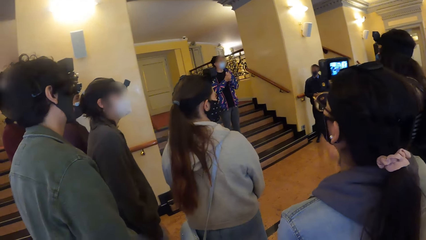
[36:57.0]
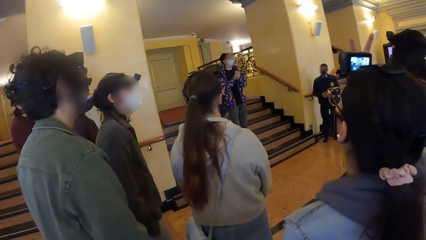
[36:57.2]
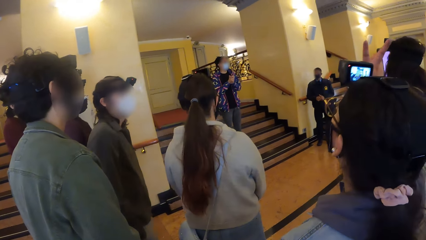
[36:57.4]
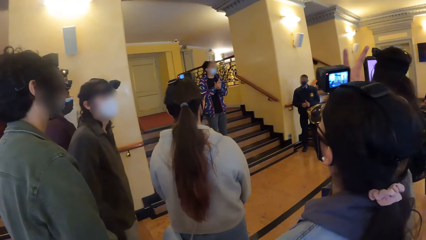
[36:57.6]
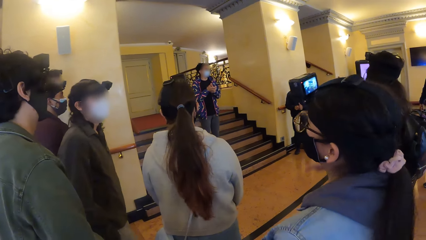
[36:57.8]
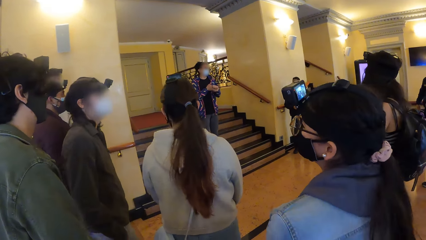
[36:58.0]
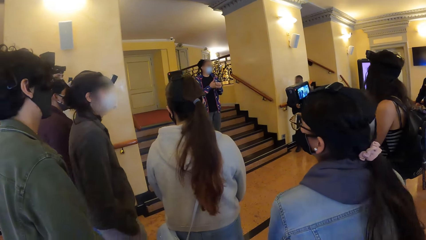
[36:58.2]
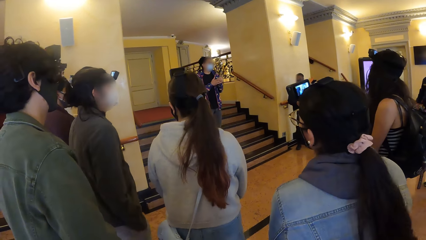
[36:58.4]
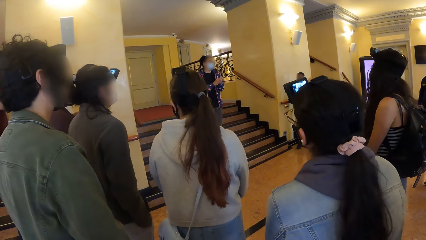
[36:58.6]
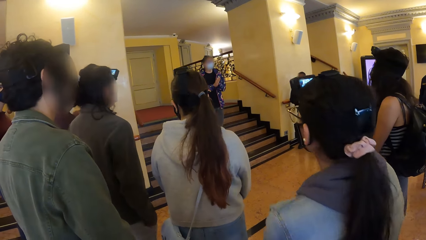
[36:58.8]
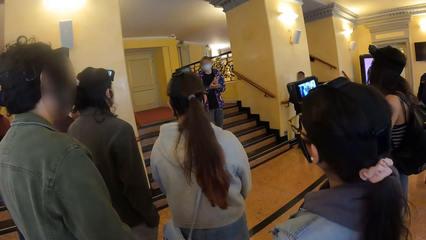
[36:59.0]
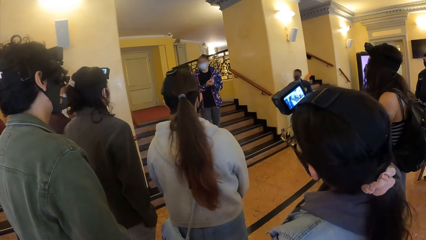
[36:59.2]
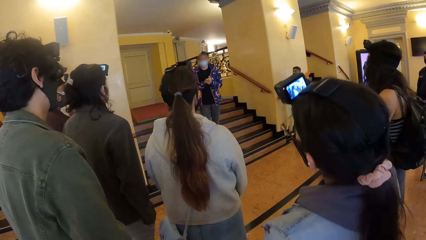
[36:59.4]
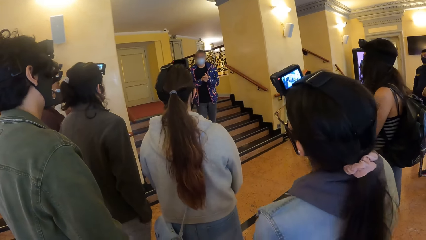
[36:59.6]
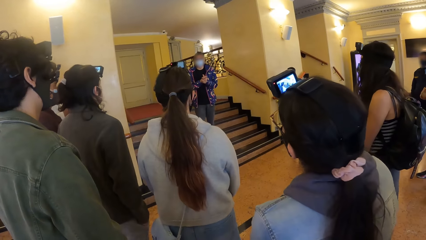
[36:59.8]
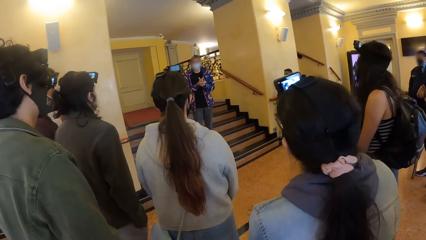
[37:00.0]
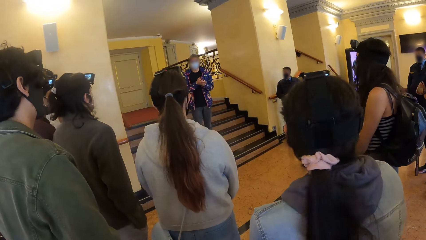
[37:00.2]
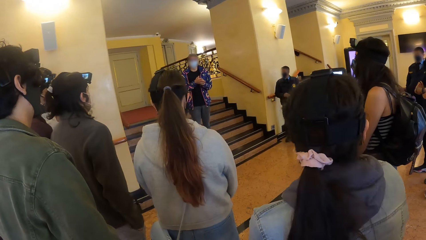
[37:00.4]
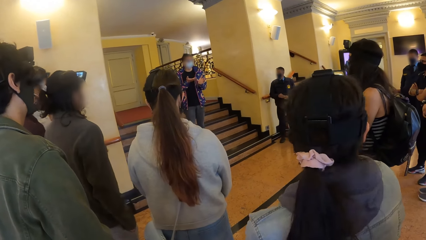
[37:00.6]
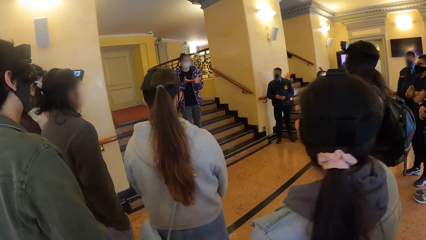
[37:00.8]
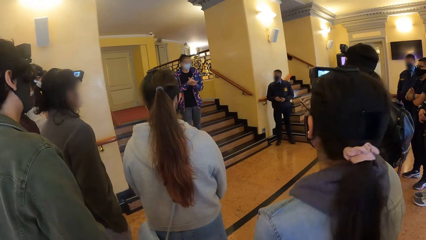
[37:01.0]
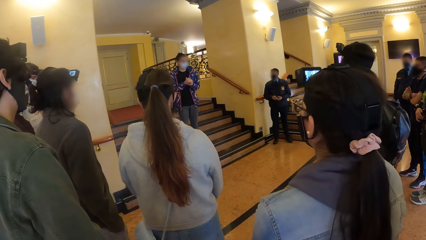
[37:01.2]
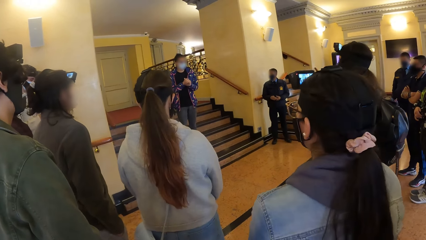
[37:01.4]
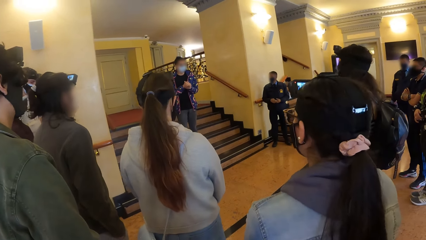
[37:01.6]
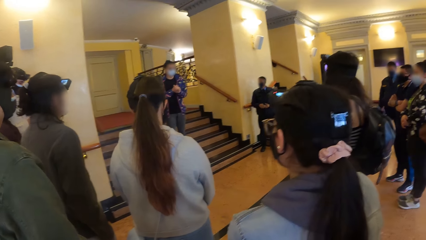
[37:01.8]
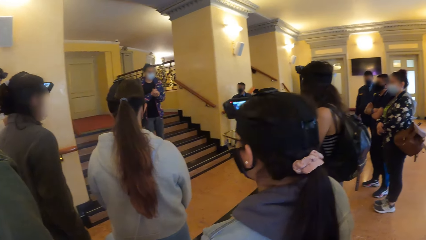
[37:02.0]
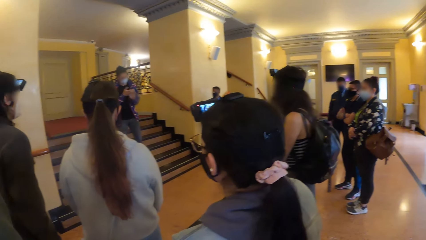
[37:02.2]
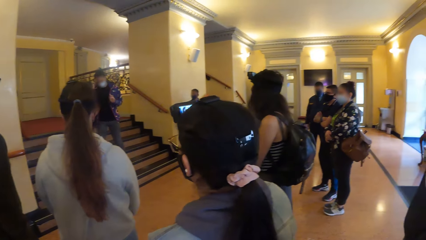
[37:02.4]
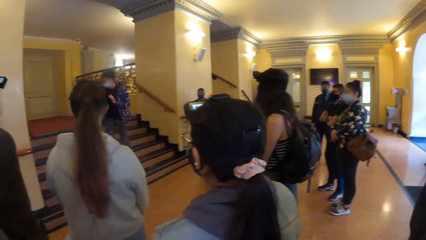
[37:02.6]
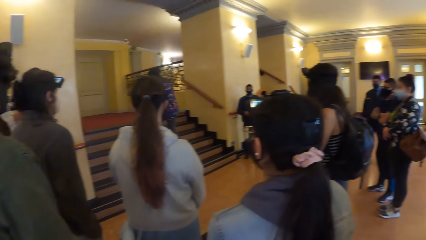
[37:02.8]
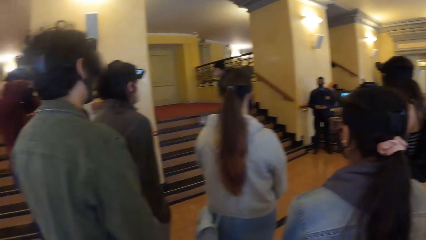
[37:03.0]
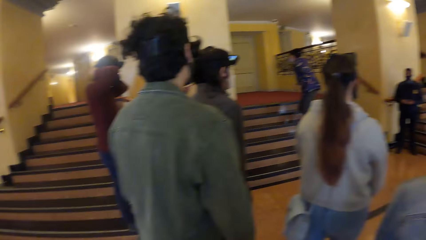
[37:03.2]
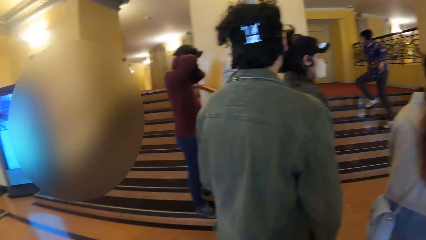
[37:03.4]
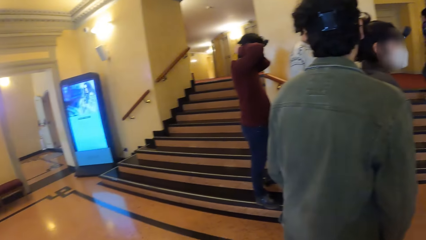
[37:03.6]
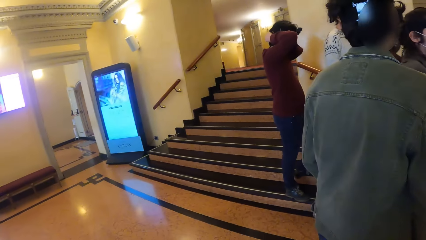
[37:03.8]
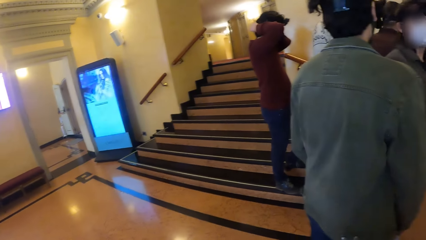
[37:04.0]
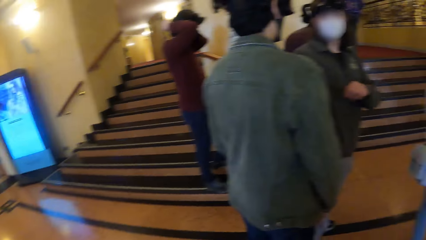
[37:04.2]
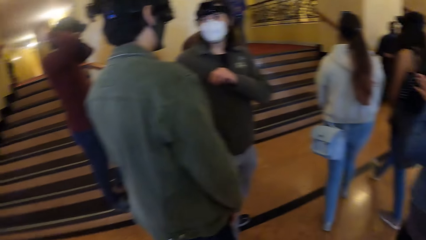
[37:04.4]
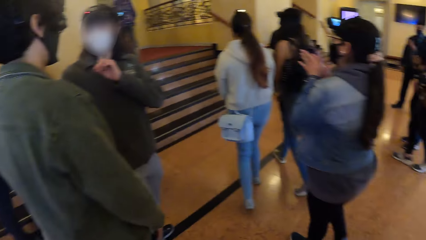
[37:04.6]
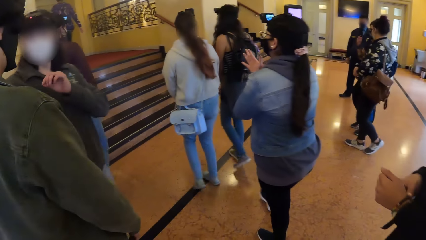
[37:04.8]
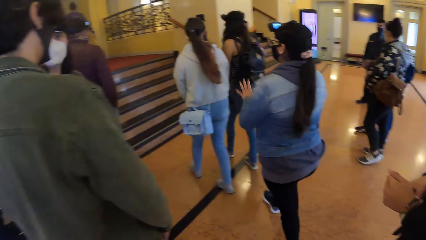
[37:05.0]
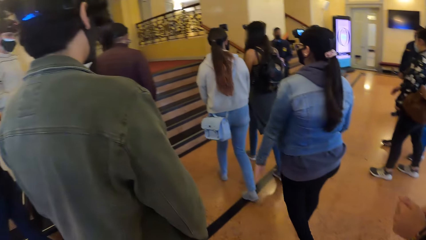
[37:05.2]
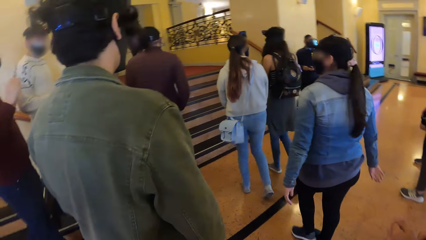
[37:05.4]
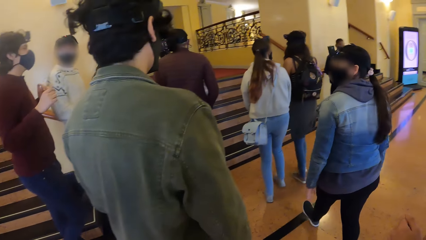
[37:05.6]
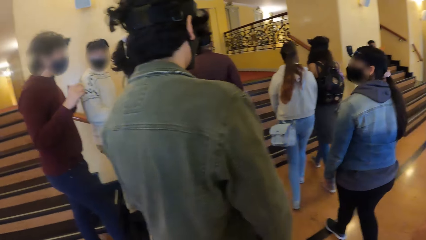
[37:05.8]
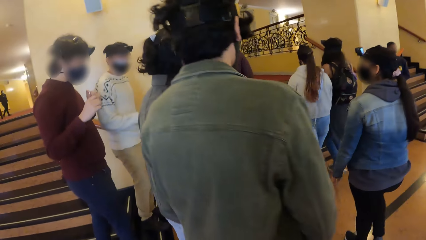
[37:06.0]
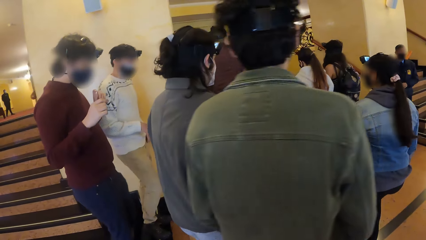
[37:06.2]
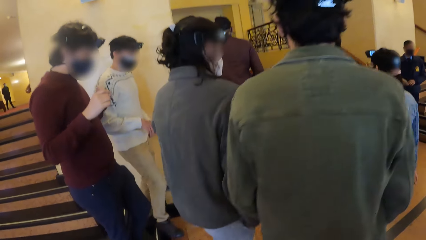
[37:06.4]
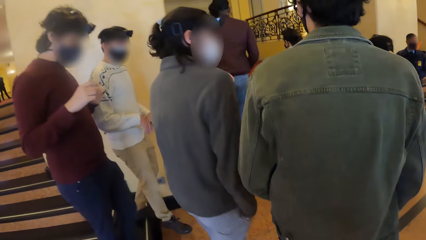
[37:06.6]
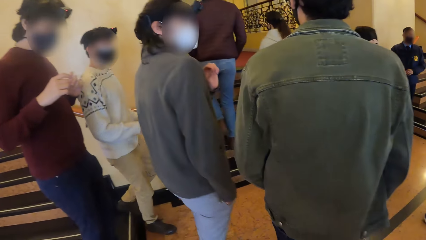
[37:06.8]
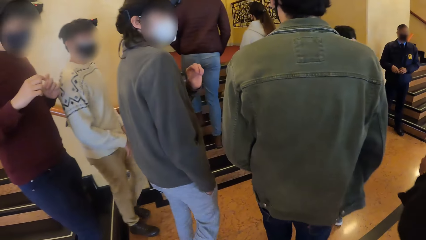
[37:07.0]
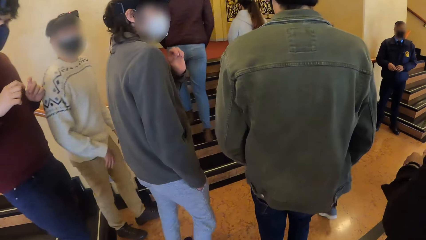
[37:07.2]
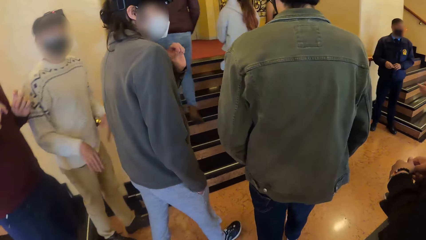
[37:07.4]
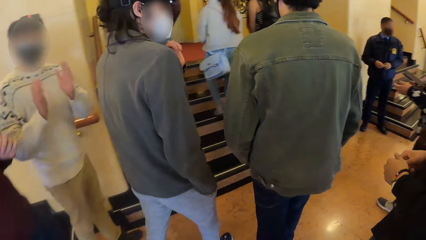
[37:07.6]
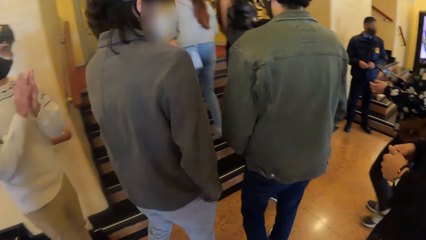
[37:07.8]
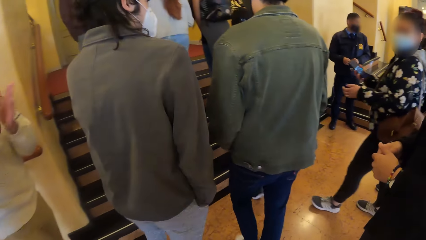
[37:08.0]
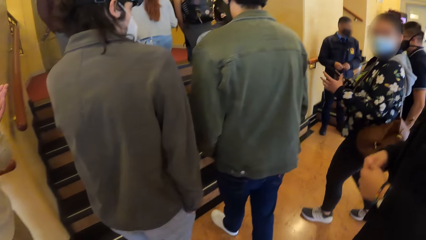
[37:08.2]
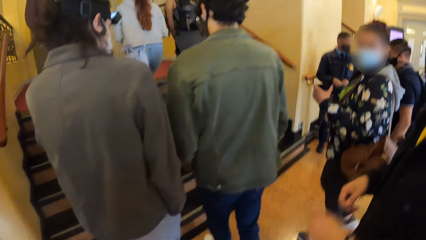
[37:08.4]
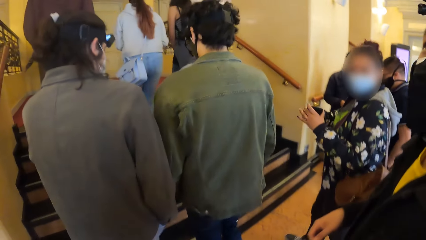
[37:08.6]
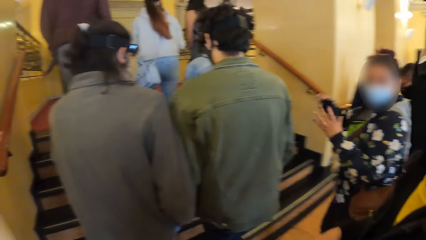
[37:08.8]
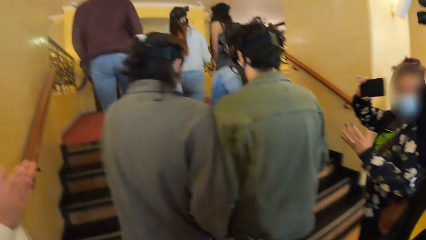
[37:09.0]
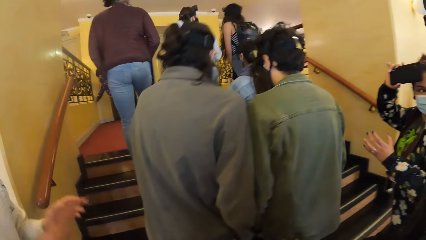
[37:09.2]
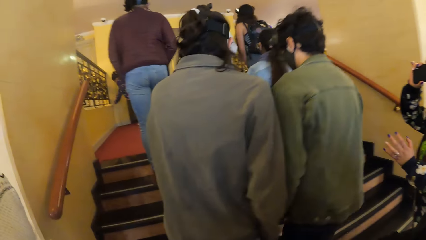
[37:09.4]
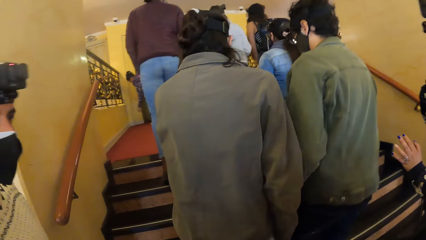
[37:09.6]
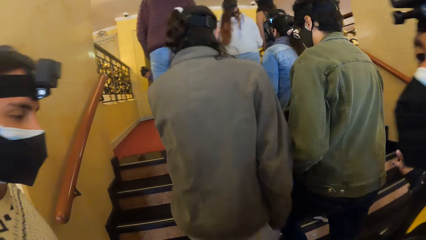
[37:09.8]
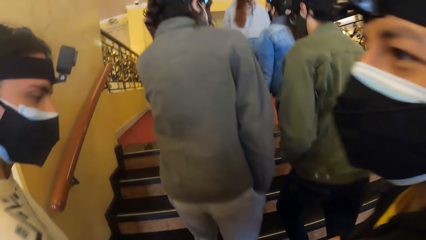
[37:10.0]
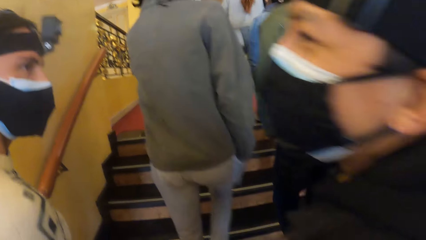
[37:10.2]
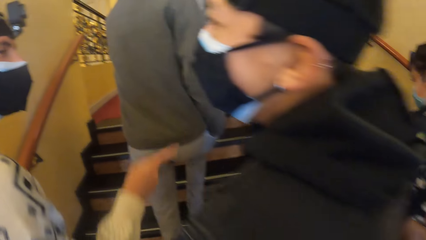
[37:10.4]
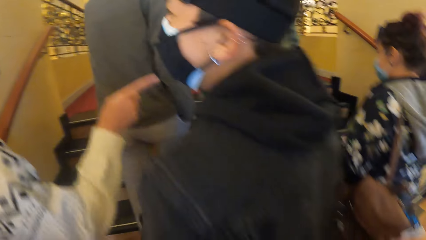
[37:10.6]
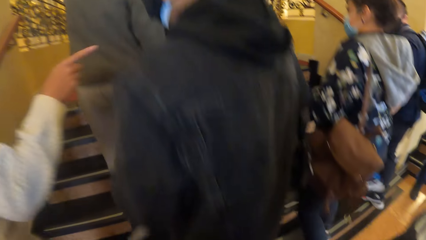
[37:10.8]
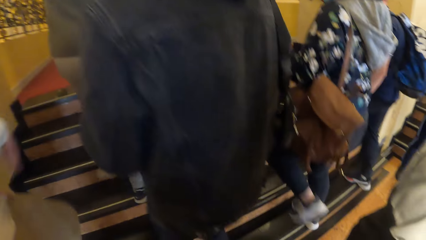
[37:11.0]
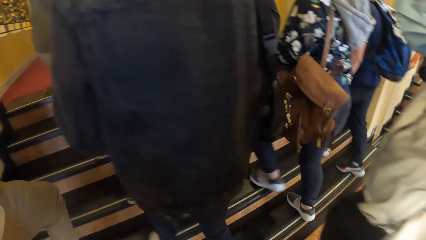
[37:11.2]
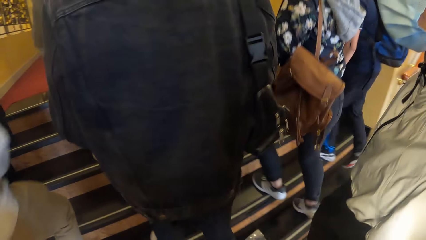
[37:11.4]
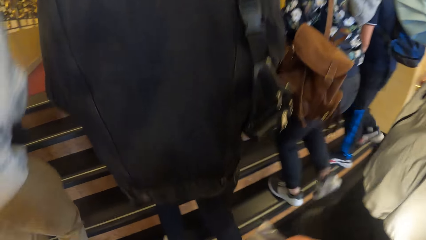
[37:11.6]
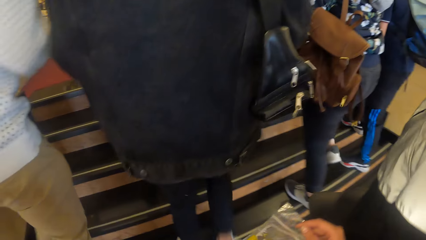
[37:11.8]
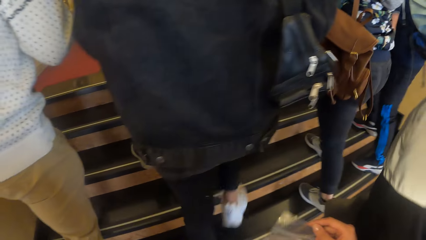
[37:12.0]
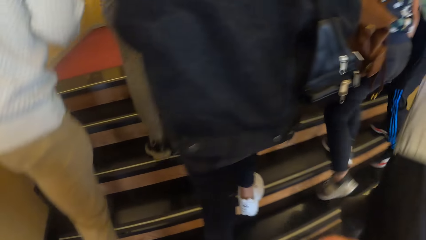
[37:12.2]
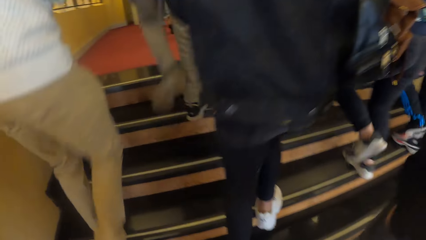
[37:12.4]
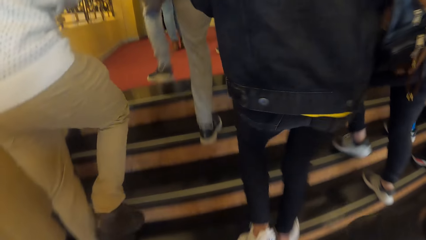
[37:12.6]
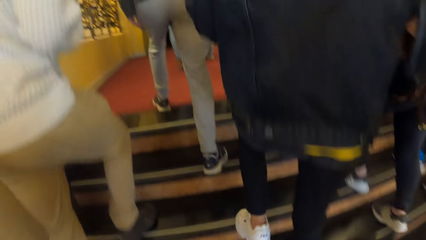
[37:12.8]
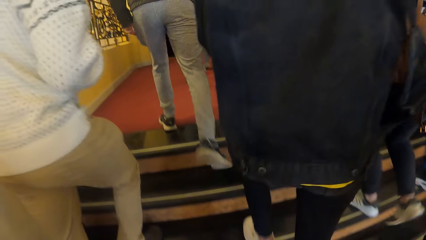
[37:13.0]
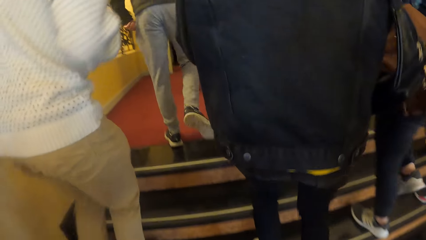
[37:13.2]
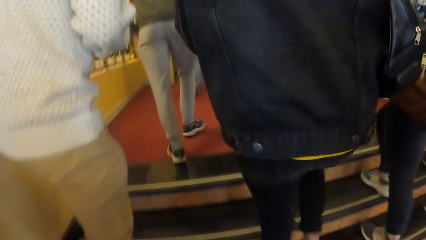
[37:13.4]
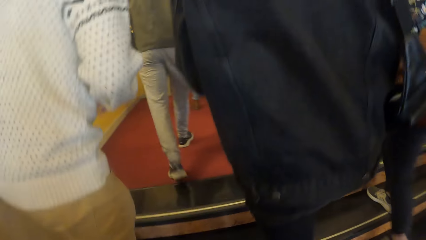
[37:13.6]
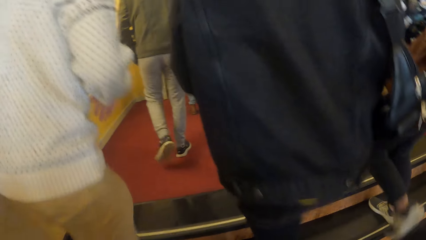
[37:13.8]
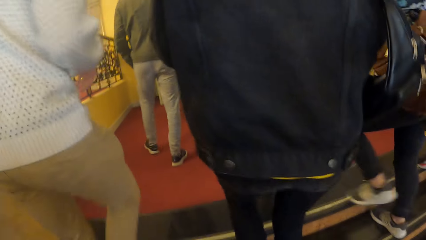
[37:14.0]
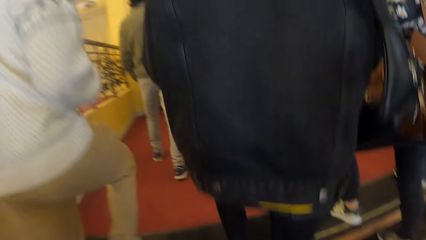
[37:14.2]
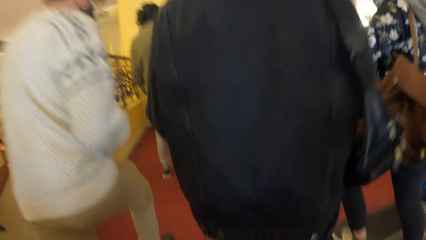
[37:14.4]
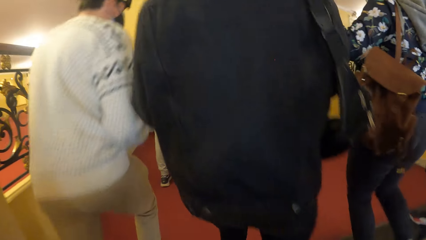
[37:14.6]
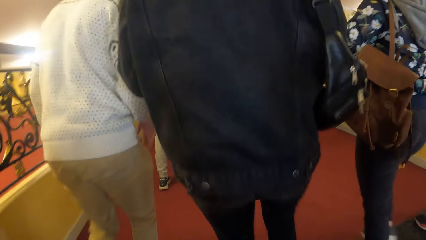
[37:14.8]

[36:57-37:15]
The woman interacts with a man through her hands. The man walks to a hall. Another man interacts with a third man. The camera wearer walks up with the group of people to the hall. A fourth man interacts with the camera wearer. Another woman interacts with the camera wearer.
